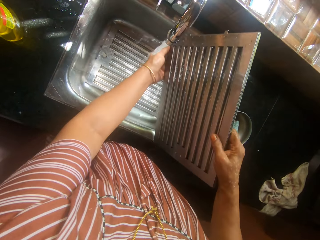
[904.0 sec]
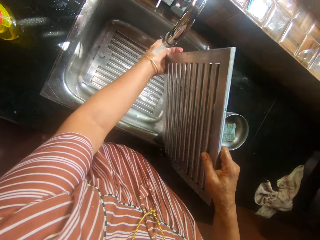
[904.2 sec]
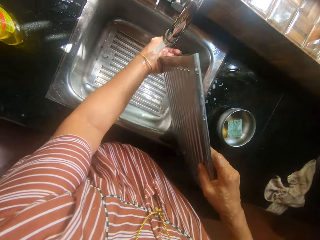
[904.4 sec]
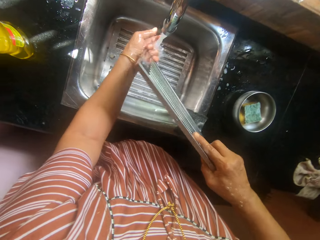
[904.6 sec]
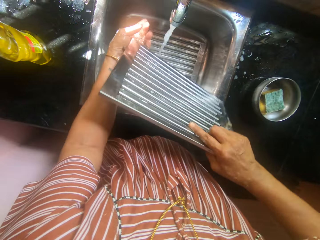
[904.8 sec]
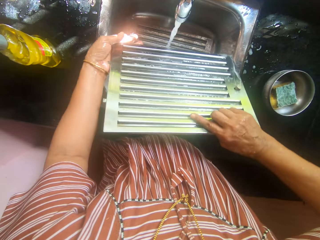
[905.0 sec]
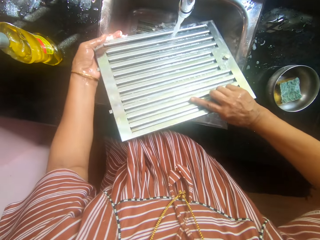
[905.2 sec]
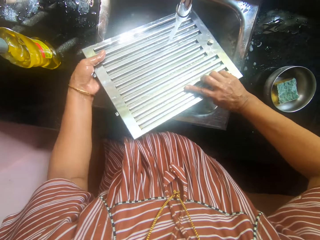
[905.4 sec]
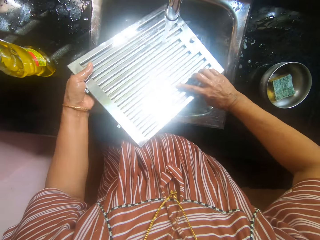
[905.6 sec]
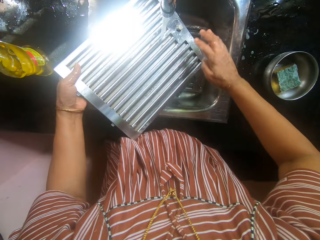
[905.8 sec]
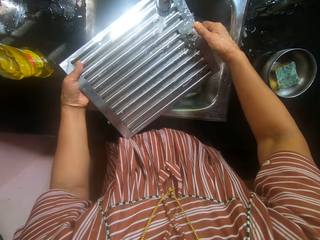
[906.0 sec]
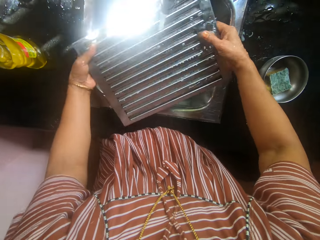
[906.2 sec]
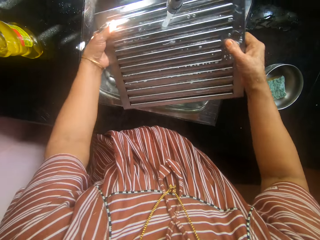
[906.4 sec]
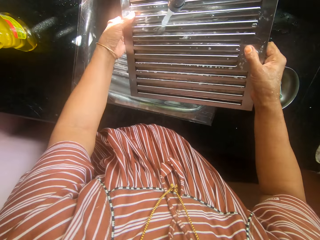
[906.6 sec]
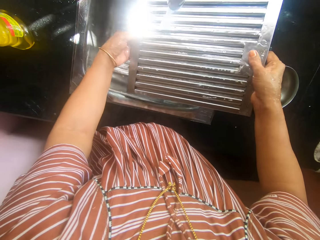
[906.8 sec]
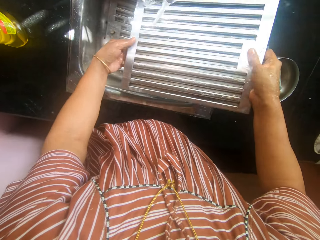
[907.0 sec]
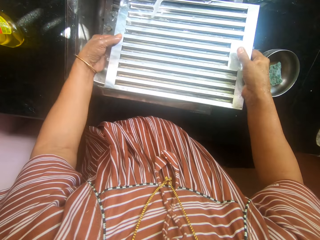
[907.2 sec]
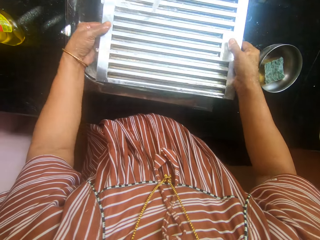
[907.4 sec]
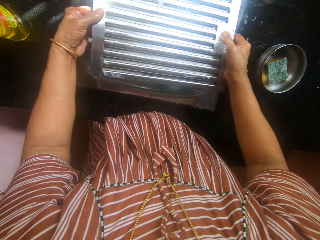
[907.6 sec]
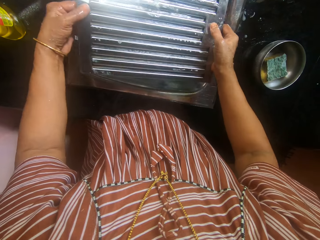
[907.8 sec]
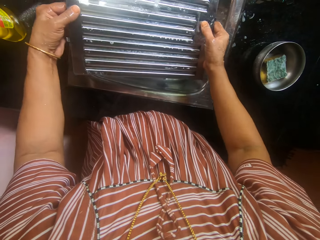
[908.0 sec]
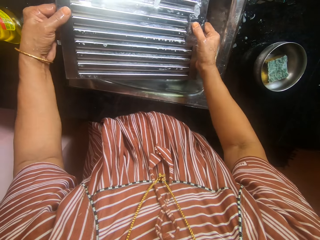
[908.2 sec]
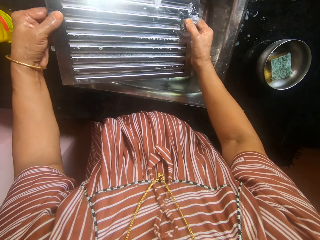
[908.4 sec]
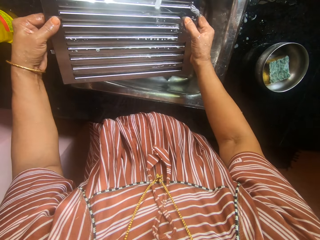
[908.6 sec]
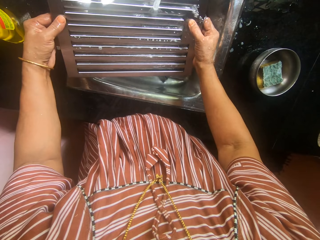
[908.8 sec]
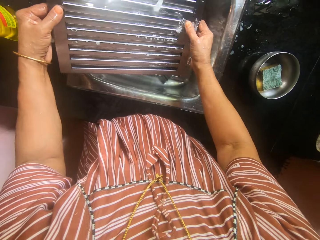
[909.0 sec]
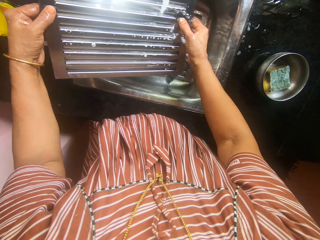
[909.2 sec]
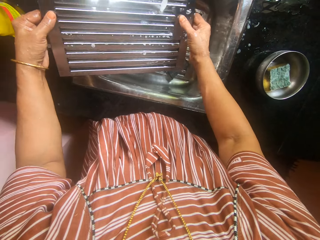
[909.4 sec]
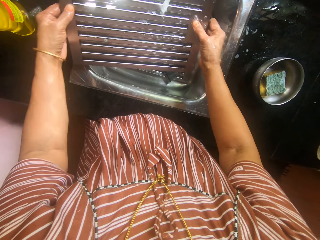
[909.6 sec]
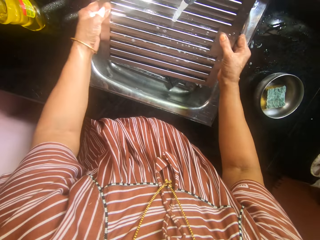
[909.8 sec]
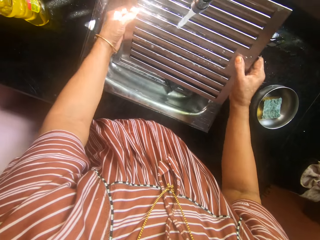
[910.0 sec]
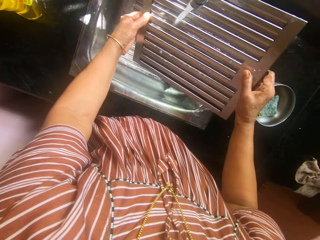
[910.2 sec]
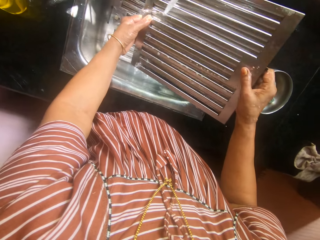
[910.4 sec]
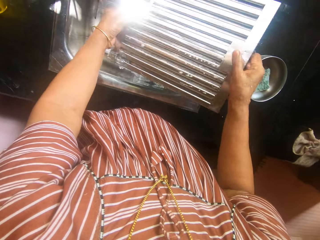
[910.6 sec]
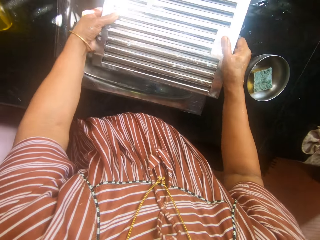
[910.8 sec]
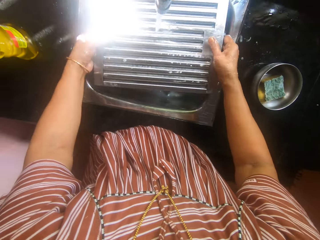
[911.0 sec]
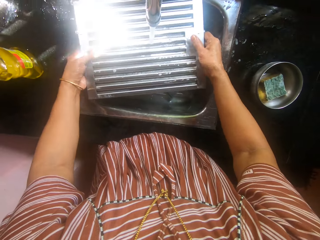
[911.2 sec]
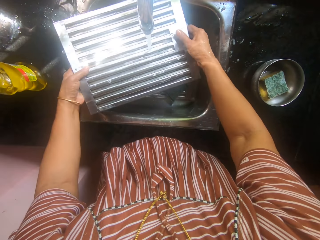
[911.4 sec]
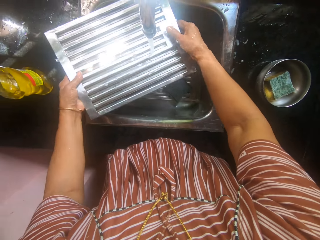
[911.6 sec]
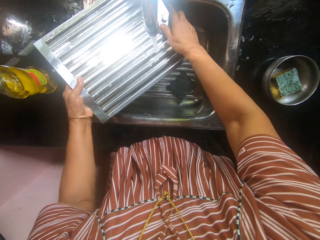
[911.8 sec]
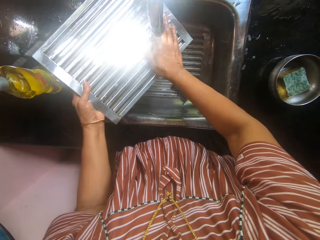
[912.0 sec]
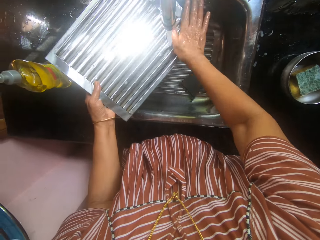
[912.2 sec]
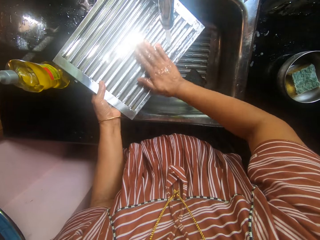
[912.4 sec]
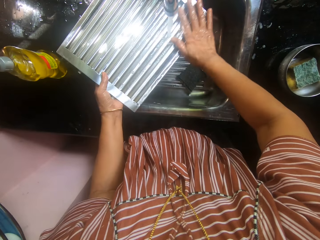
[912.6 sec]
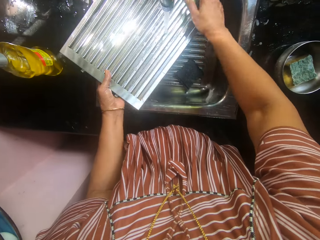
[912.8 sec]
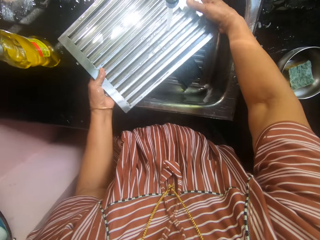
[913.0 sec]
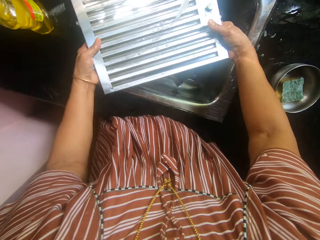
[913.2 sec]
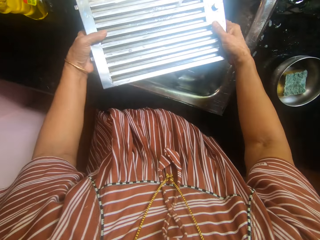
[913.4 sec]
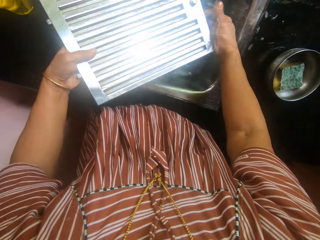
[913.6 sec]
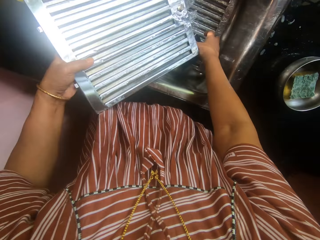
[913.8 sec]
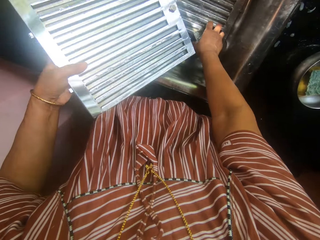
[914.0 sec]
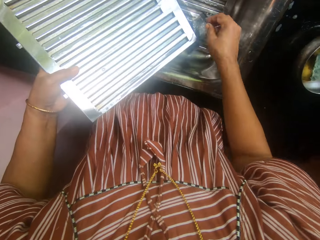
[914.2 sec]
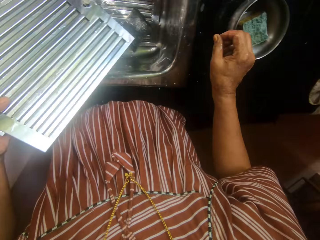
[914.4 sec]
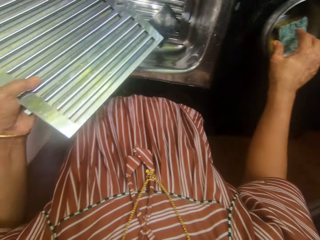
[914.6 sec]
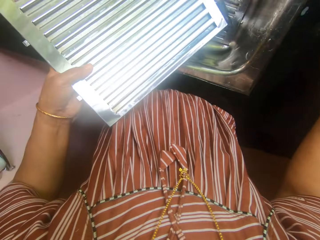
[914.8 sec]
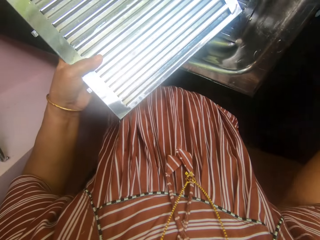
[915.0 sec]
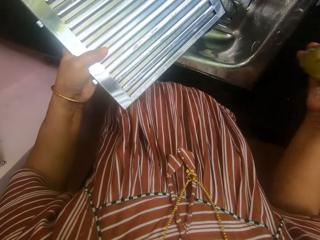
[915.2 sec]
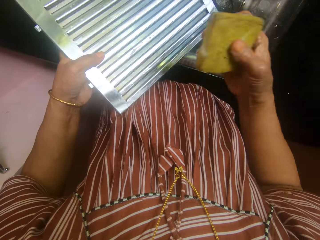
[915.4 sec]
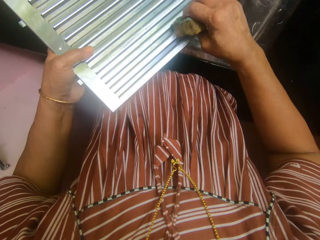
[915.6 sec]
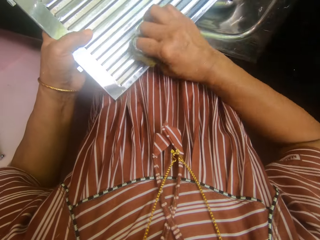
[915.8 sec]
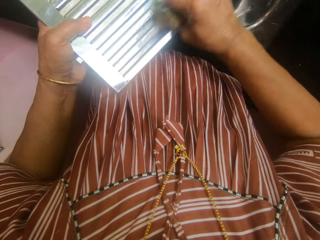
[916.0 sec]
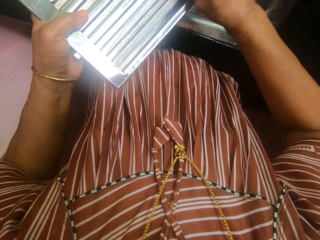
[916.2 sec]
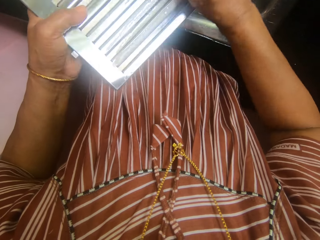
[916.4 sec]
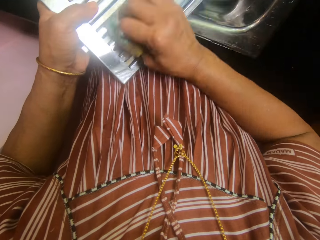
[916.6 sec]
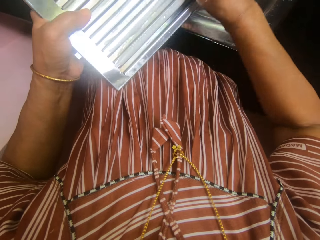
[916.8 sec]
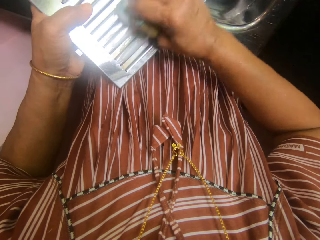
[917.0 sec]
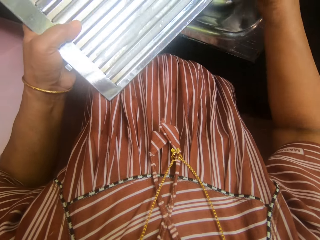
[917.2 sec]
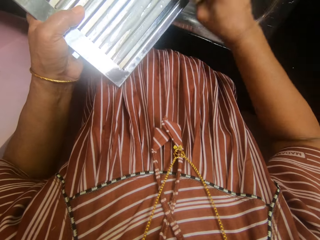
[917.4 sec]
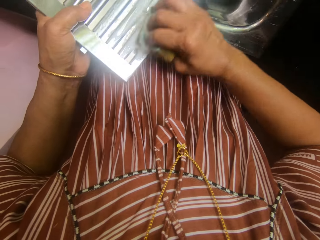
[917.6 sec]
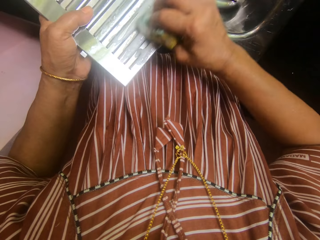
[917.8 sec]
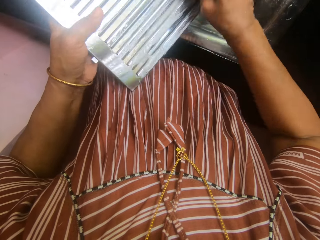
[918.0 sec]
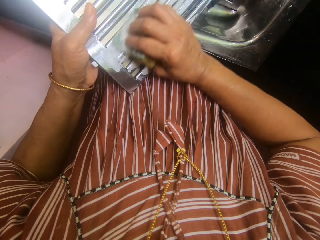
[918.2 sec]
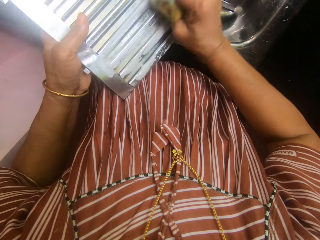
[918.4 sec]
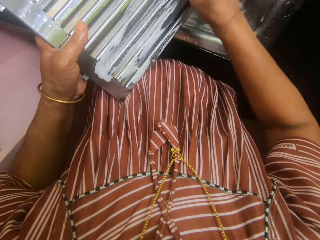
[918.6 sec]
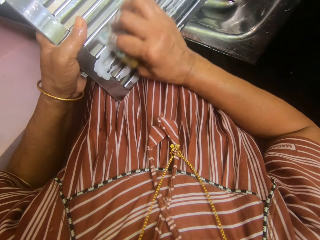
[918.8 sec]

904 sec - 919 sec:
The camera wearer picks the foam sponge with her right hand from the stainless plate on the slab. She washes the serrated metal in the sink with the foam sponge in her right hand.

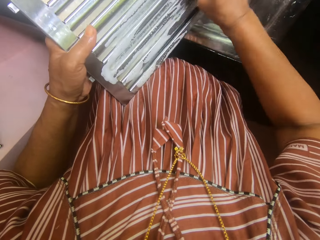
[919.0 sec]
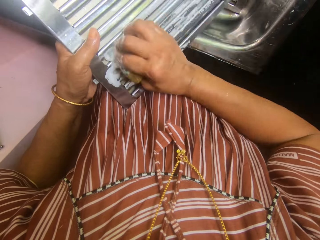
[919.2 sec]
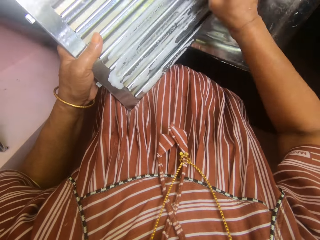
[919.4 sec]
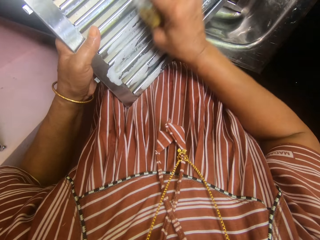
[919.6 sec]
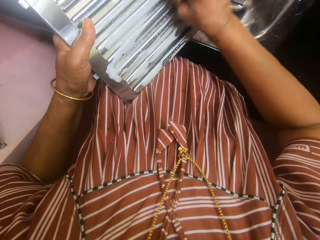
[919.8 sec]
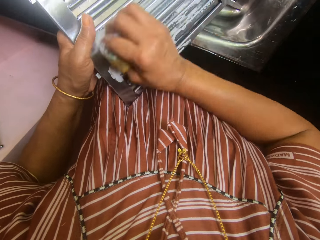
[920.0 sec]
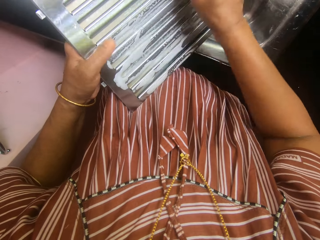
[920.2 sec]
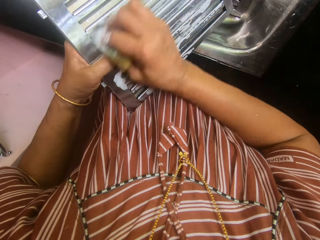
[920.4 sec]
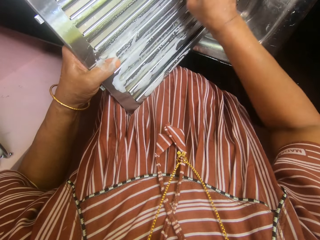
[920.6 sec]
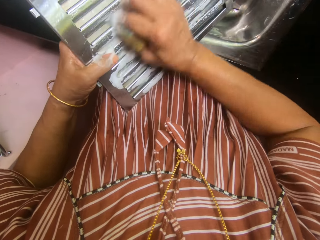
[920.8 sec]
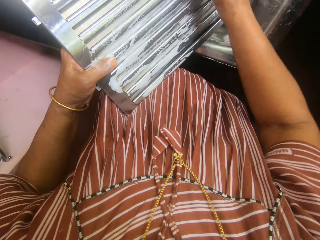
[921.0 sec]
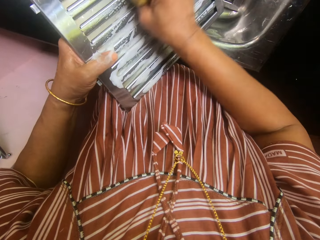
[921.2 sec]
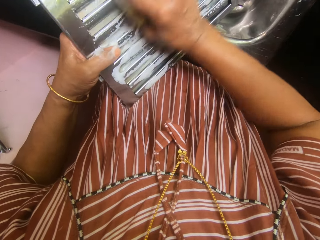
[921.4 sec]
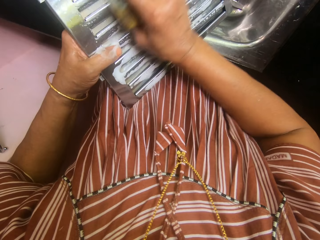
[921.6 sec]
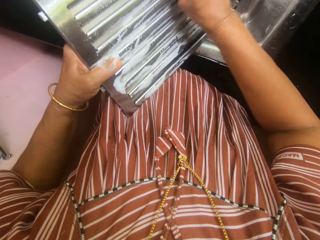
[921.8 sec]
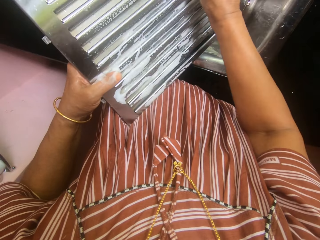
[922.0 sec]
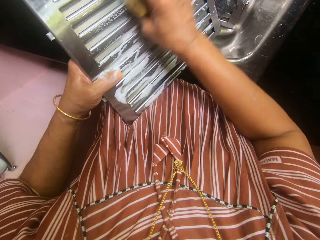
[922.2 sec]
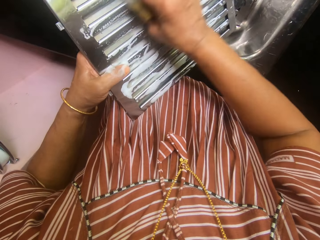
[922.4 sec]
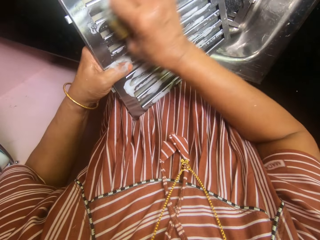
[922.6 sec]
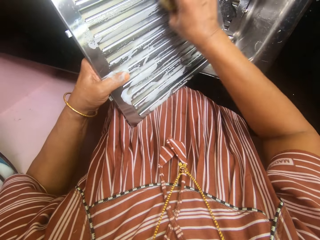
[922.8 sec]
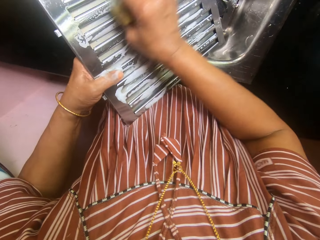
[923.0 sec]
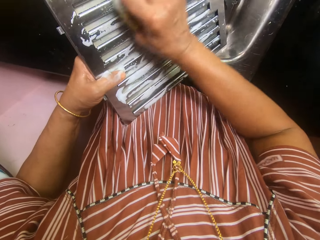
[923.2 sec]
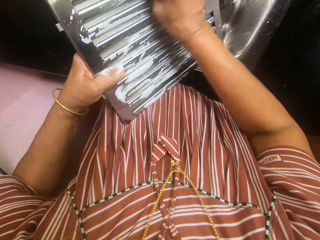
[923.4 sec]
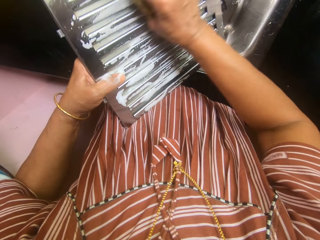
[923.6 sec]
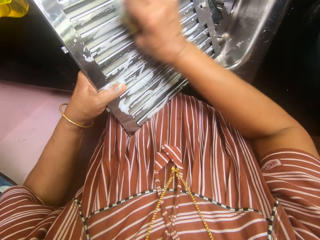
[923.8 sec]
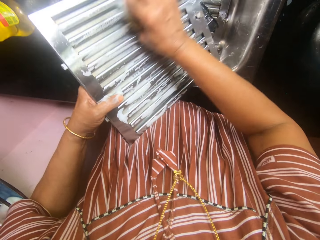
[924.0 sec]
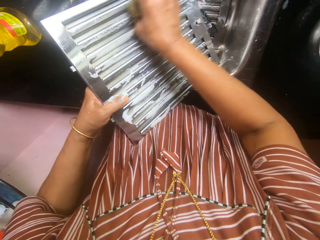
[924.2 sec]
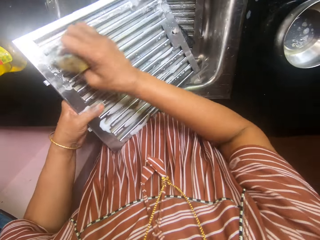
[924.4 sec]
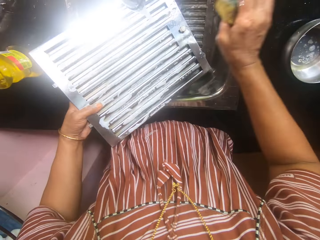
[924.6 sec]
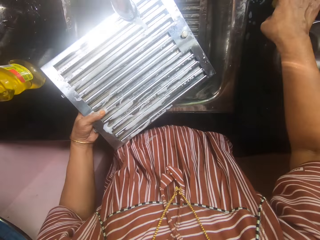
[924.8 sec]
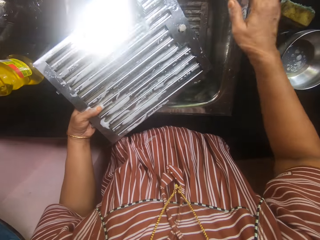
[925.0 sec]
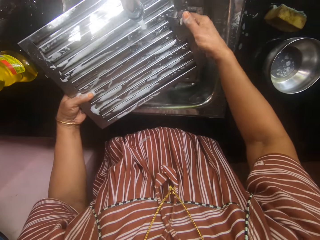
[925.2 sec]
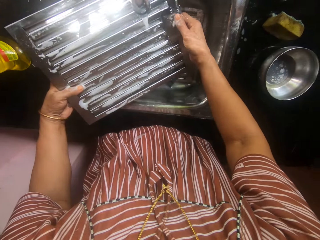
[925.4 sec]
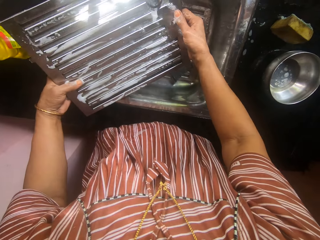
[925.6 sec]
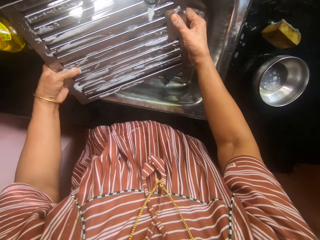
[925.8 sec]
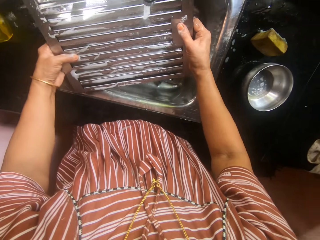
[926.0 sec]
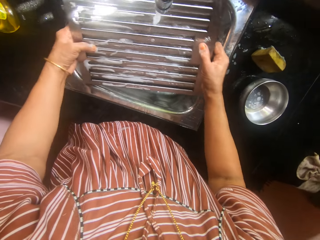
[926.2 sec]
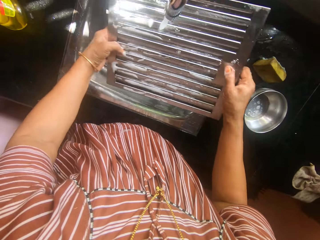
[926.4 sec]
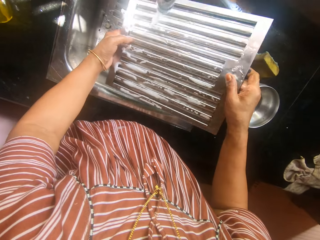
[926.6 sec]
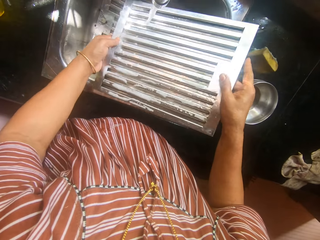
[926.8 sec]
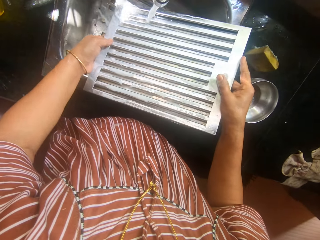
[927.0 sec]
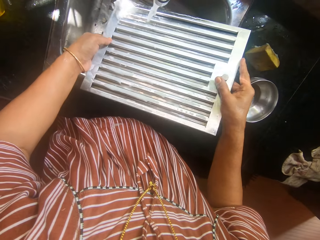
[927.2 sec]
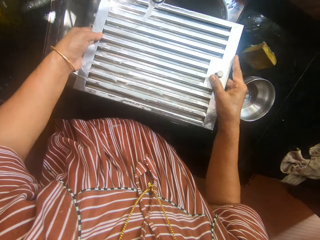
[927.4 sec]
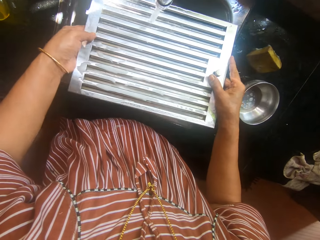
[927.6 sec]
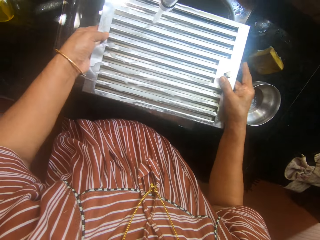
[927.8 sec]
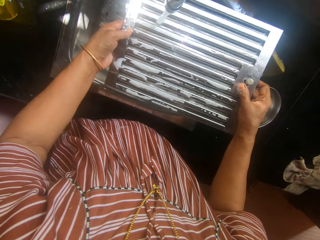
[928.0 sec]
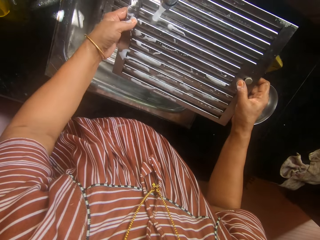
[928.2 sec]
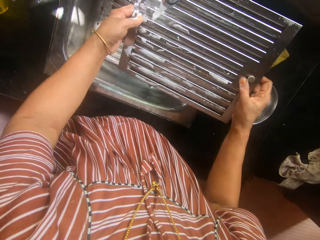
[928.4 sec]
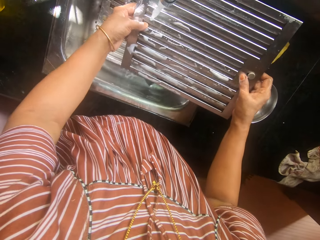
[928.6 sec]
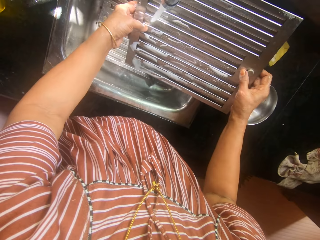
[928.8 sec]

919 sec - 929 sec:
The camera wearer drops the foam sponge in her right hand on the slab. She rinses the hood filter.
